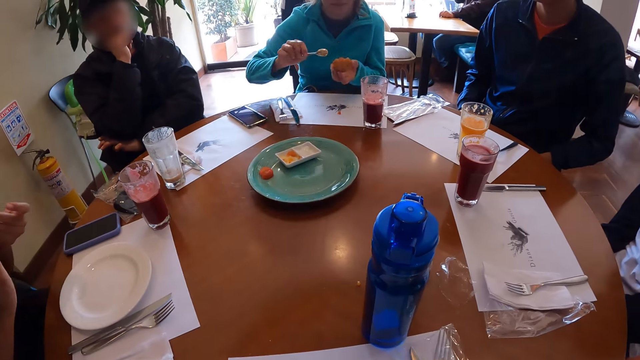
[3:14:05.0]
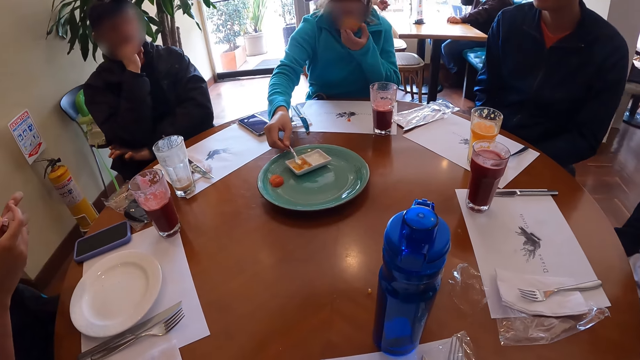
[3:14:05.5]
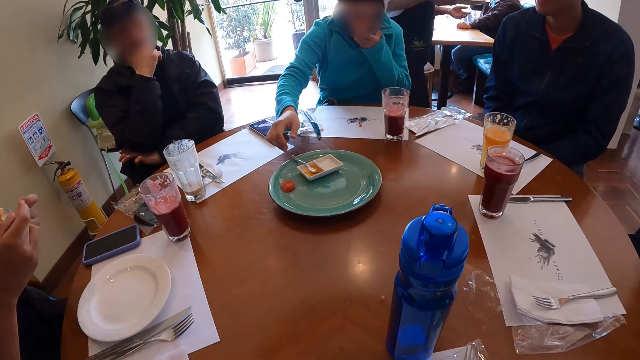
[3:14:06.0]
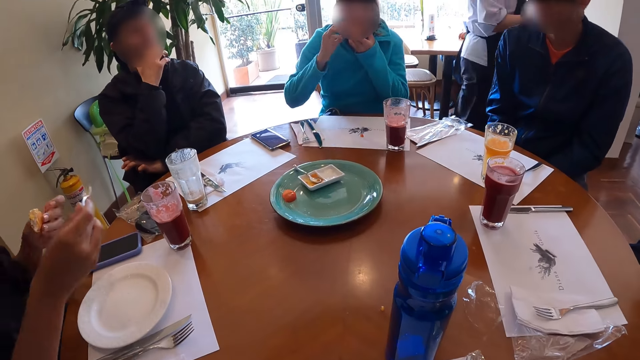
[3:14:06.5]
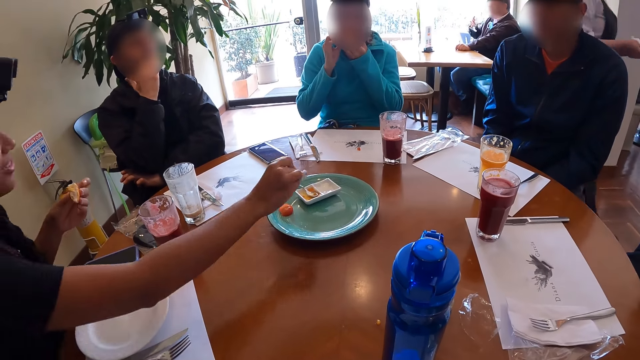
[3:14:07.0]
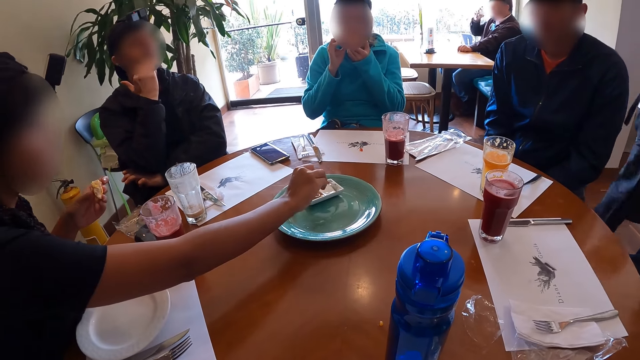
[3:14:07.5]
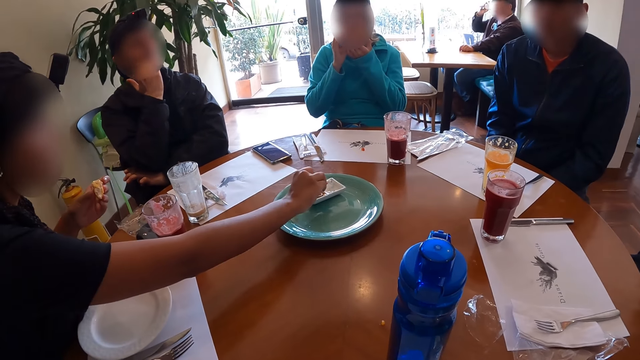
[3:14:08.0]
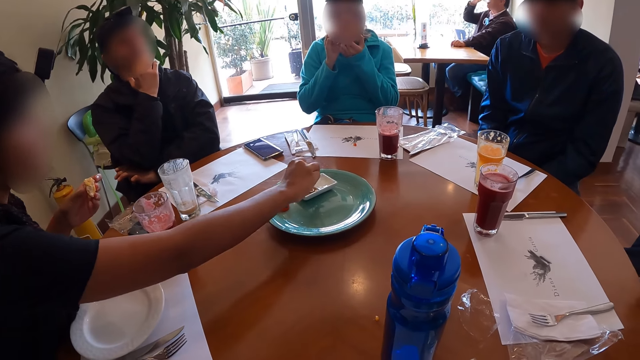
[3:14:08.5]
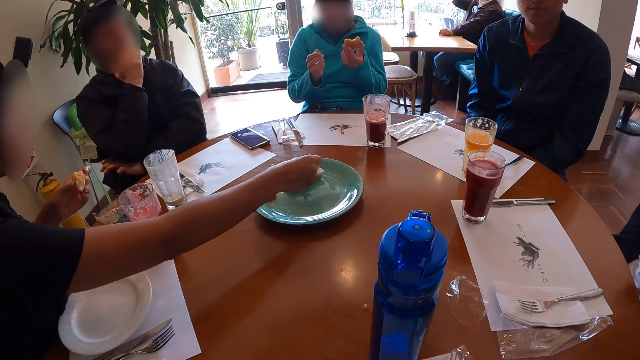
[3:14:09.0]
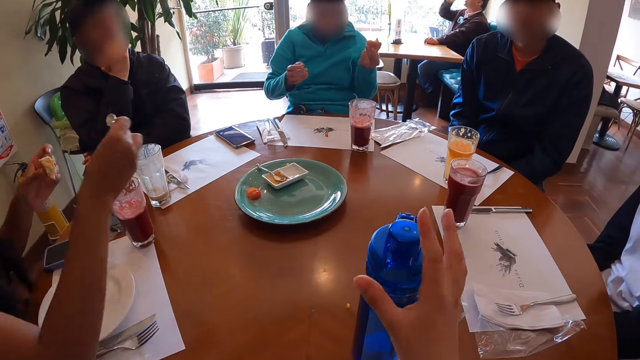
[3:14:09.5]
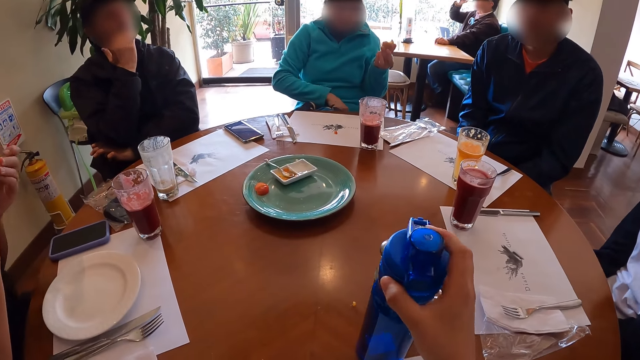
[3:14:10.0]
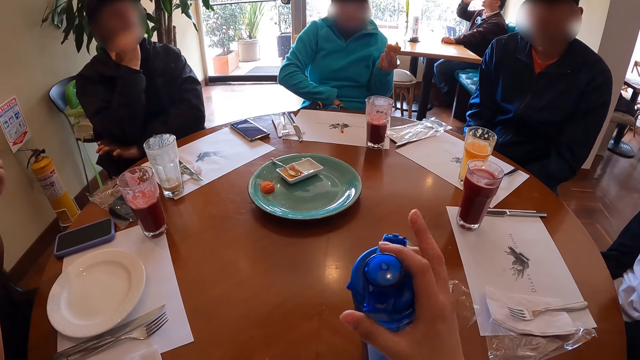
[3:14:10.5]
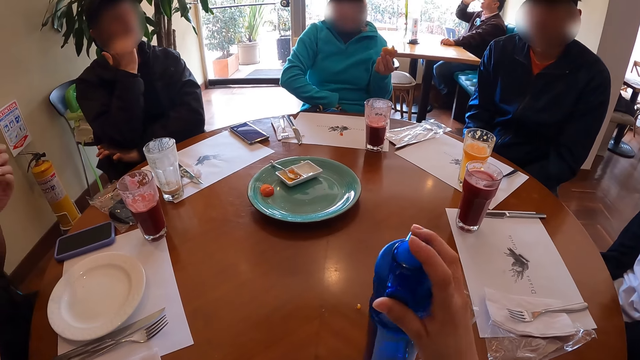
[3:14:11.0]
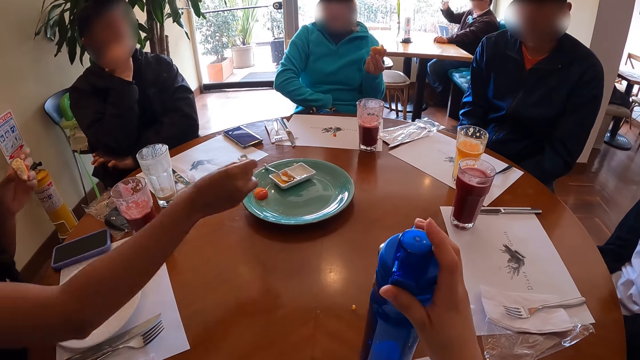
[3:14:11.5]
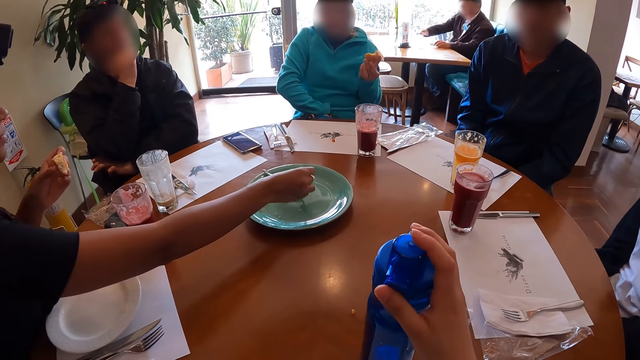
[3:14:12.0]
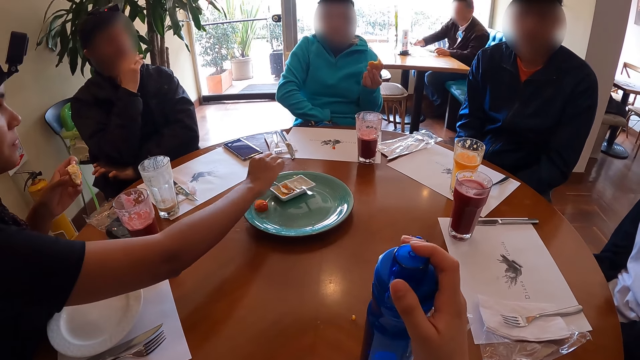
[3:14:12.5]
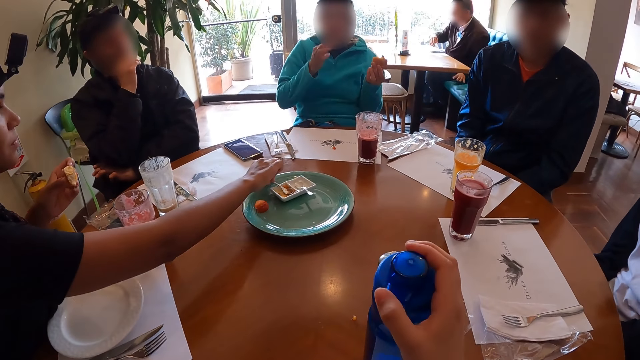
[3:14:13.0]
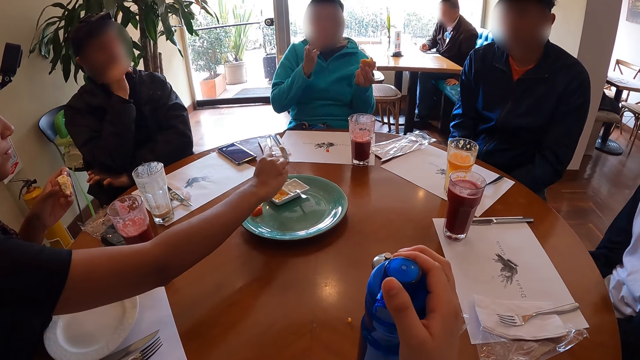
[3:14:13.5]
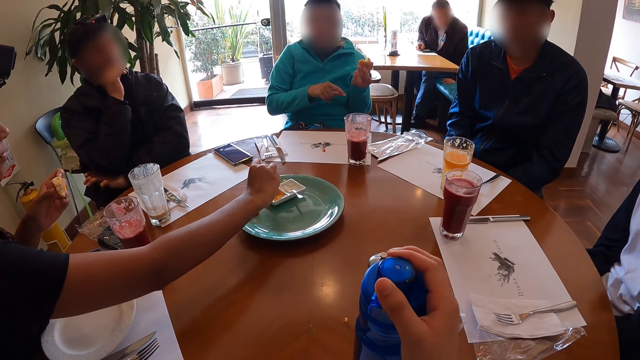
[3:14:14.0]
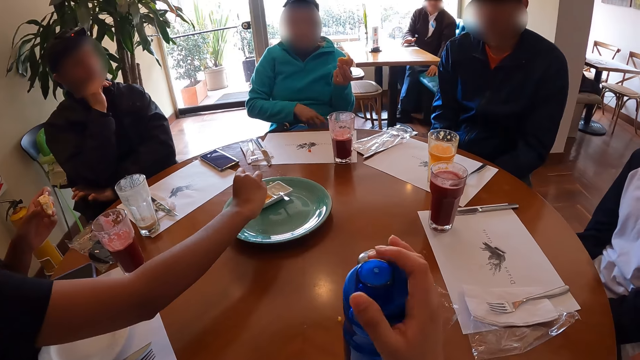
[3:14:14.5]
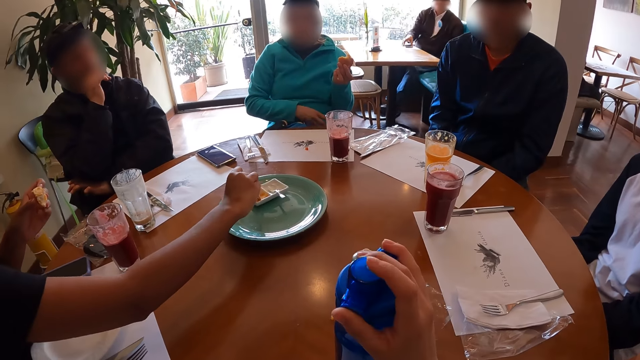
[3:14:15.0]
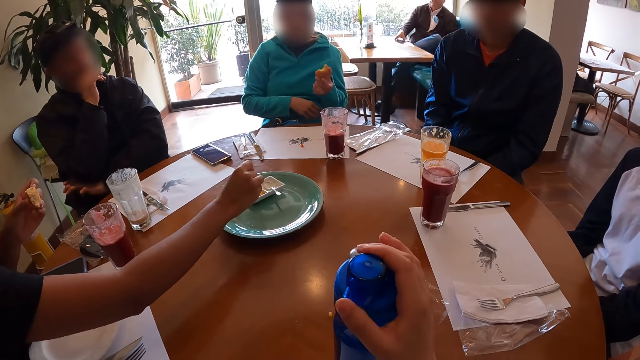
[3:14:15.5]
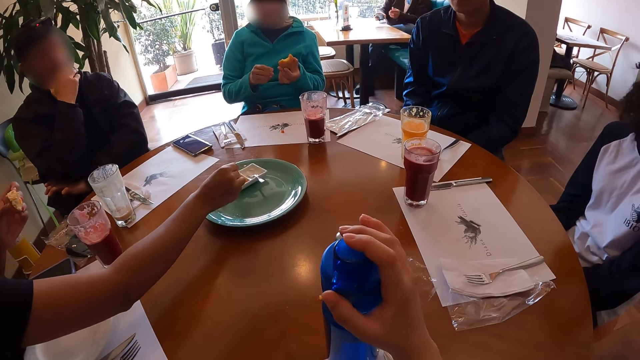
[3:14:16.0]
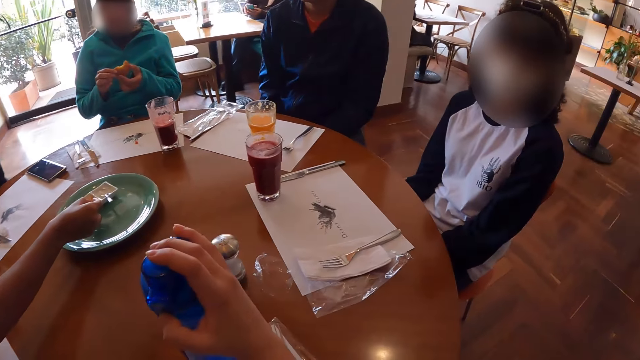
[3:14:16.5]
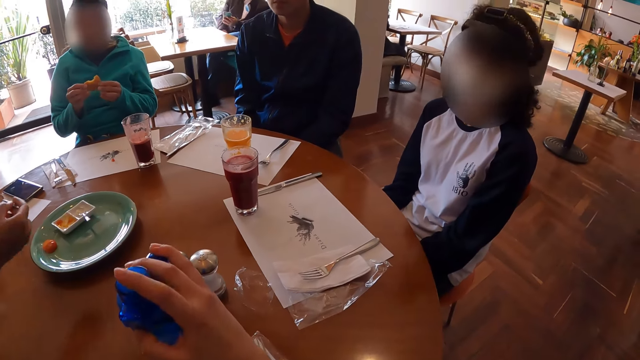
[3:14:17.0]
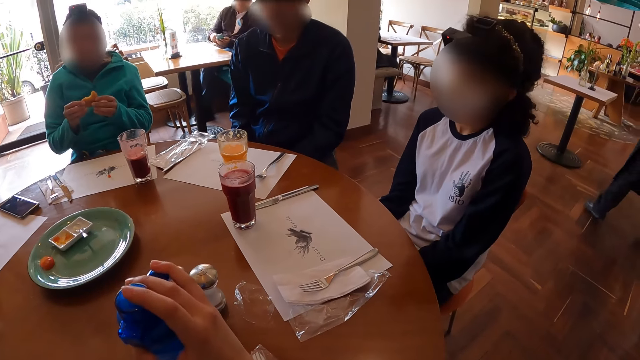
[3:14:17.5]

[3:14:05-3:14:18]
A woman places the spoon into the partition plate with her right hand. She eats from the bun in her left hand. She eats from the bun in both hands. Another woman scoops some ranch dressing from the partition plate with the spoon in her right hand. The first woman removes her right hand from the bun. The camera wearer holds a water bottle on the table with her right hand. The other woman places the spoon in the partitioned plate with her right hand. She picks the spoon in the partitioned plate with her right hand. She scoops some sauce from the partition plate with the spoon in her right hand. The first woman holds the bun in both hands.

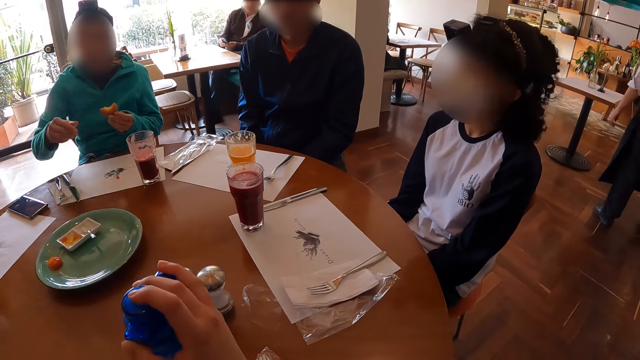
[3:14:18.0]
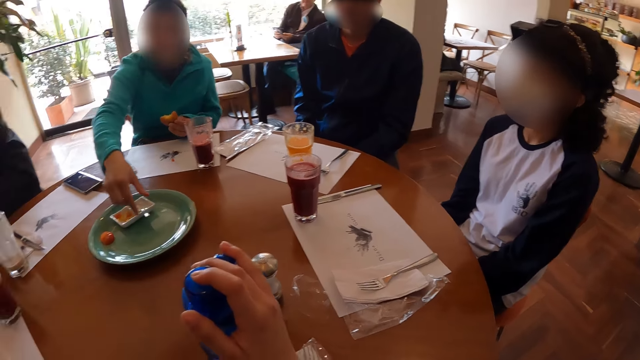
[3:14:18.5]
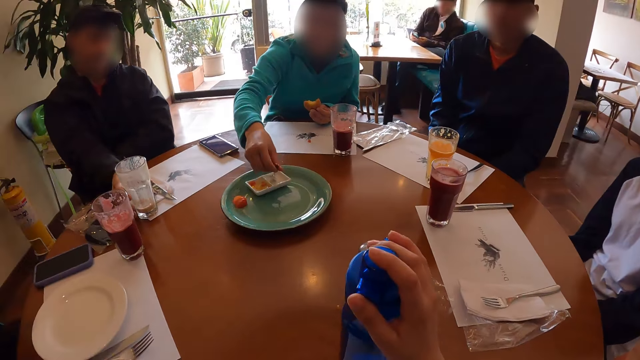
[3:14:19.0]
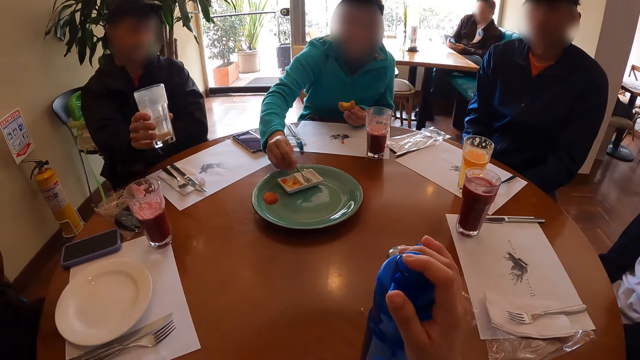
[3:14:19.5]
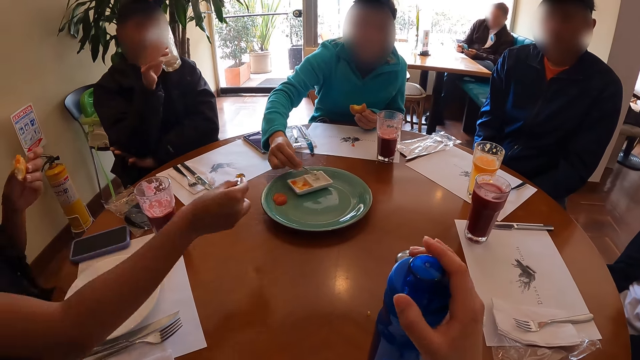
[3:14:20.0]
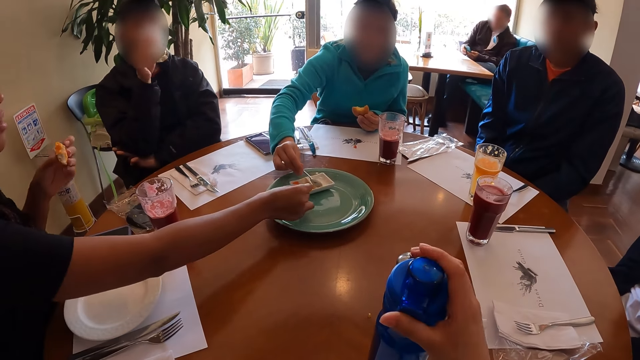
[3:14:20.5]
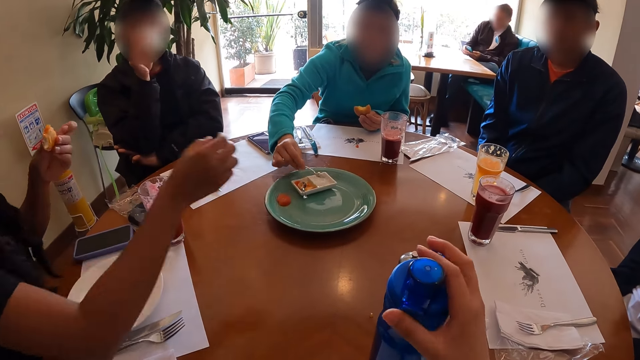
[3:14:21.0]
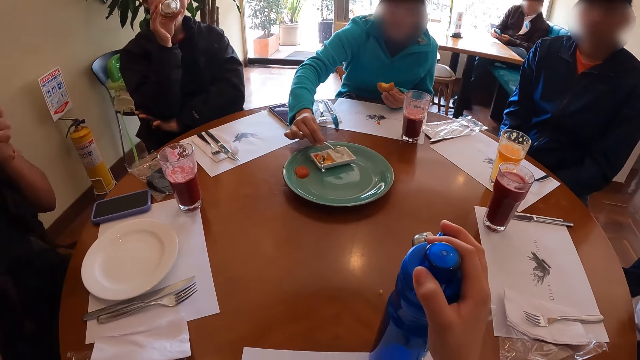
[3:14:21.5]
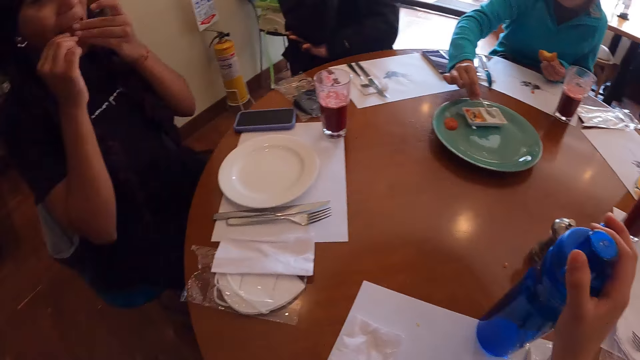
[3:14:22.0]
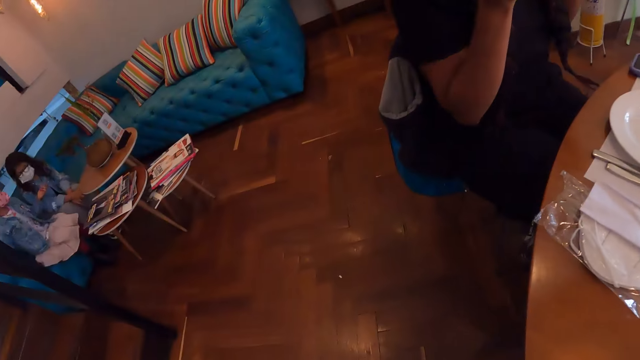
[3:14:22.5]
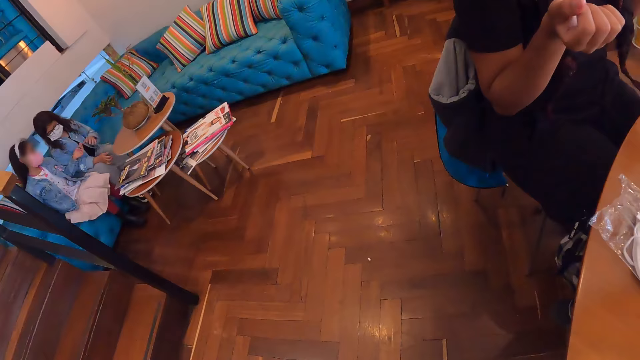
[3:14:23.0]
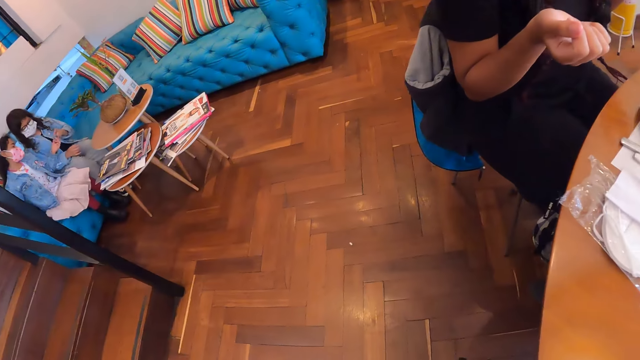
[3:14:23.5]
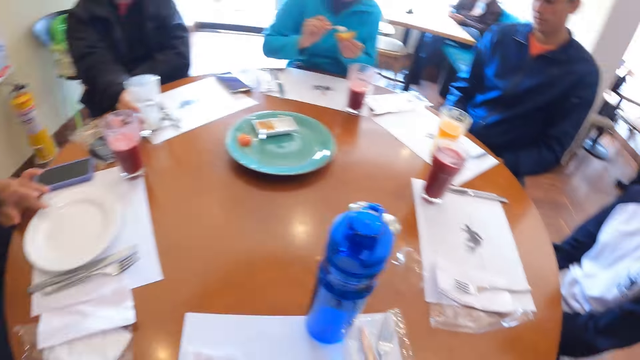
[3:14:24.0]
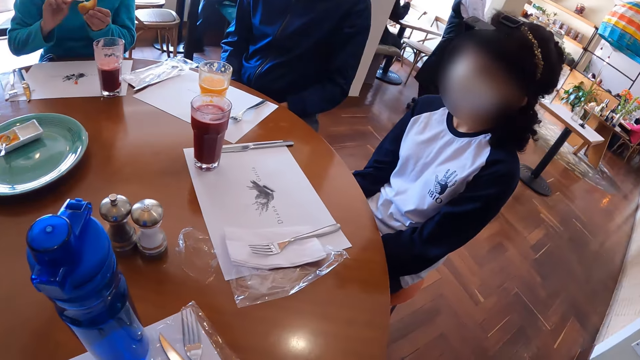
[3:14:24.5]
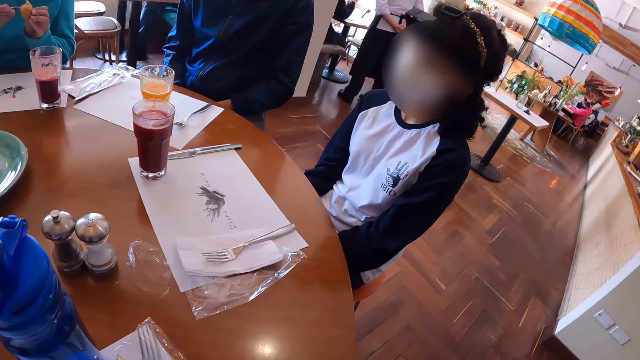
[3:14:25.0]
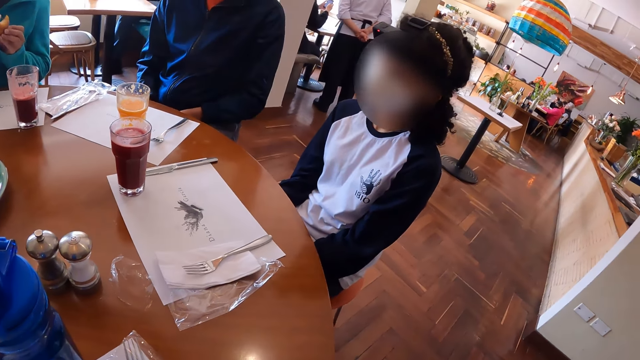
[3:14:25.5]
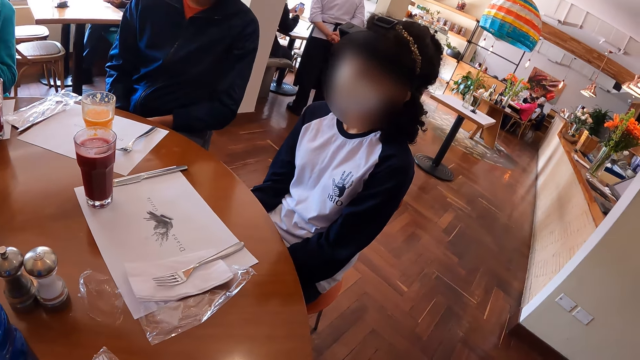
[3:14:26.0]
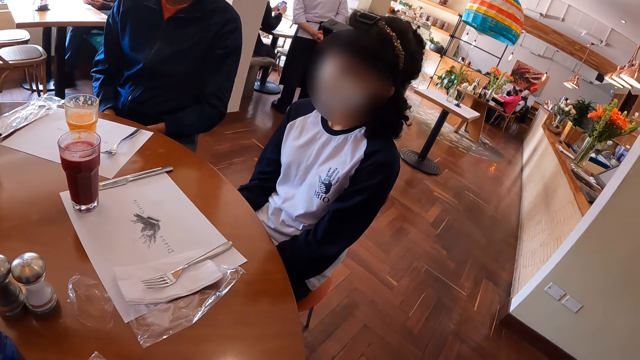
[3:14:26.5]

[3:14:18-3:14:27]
A woman picks the spoon from the partition plate on the plate on the table with her right hand. A man picks the cup of juice from the table with his right hand. The woman scoops some sauce from the partition plate with the spoon in her right hand. Another man places the spoon in the partitioned plate with his right hand. The first man drinks from the cup of juice in his right hand. The camera wearer looks around. The woman cleans the spoon in her right hand with the bun in her right hand.
